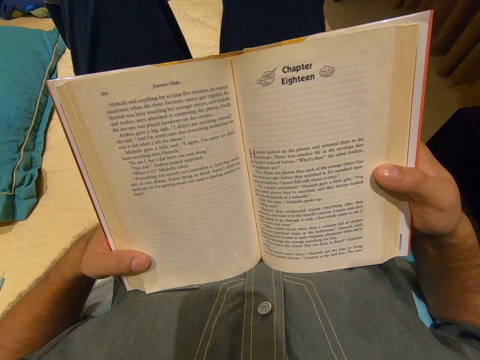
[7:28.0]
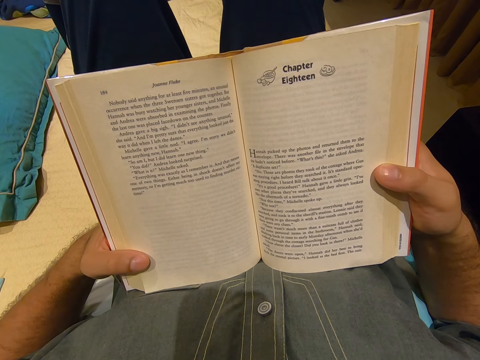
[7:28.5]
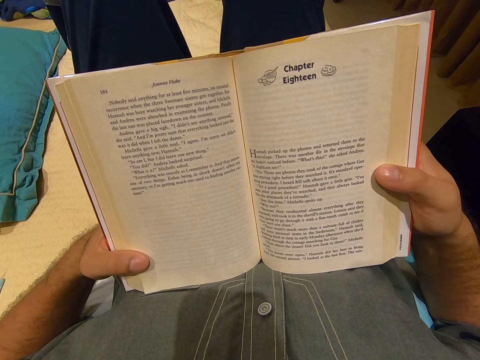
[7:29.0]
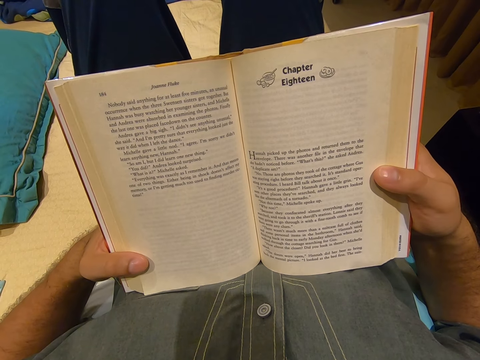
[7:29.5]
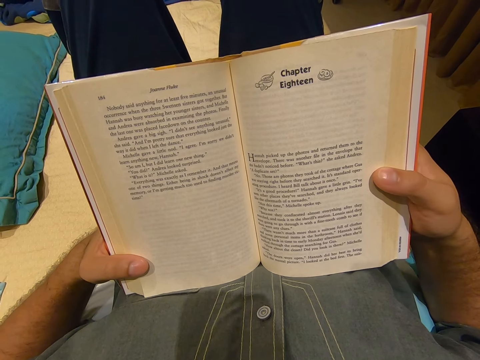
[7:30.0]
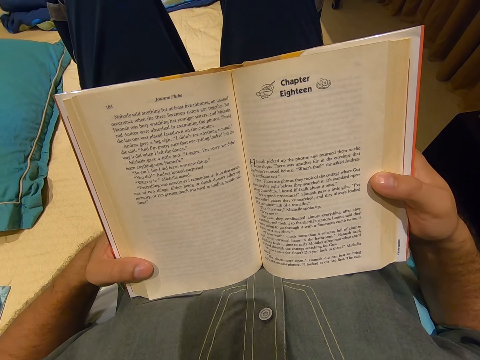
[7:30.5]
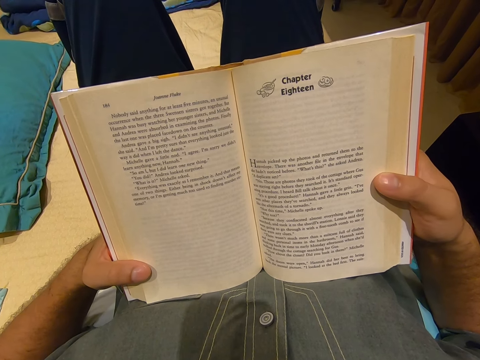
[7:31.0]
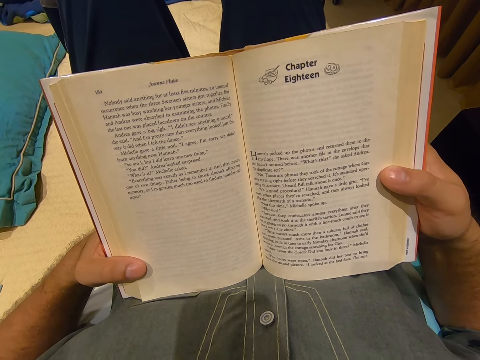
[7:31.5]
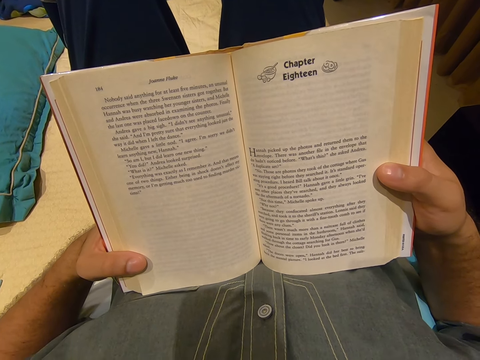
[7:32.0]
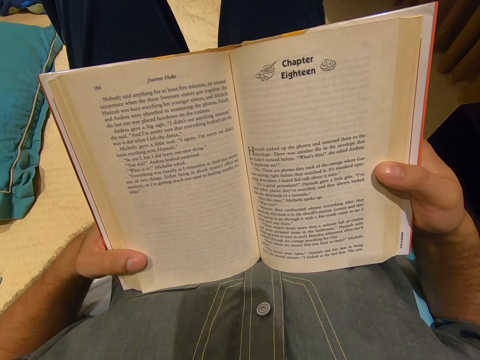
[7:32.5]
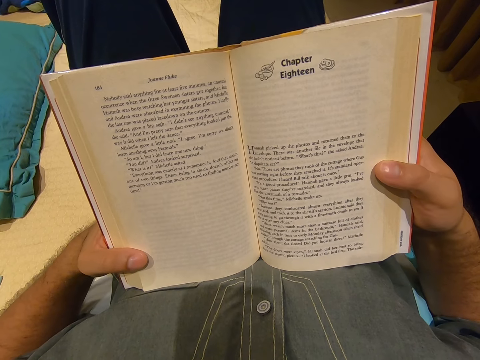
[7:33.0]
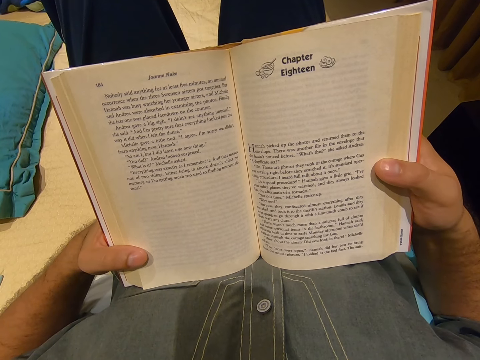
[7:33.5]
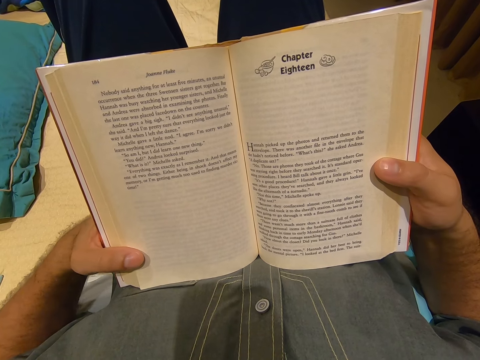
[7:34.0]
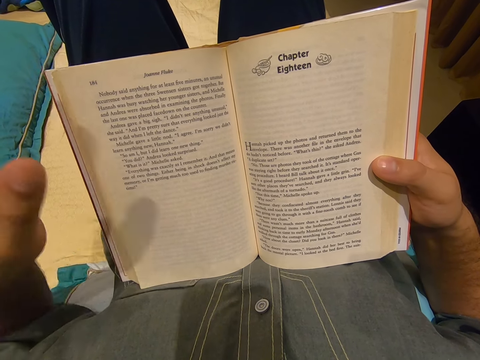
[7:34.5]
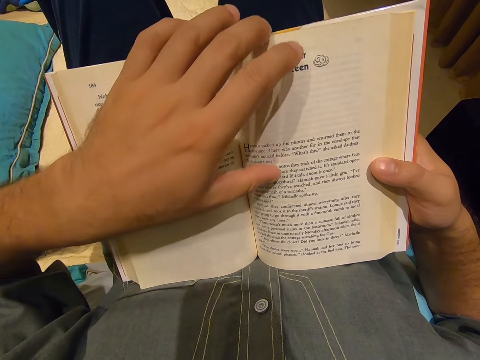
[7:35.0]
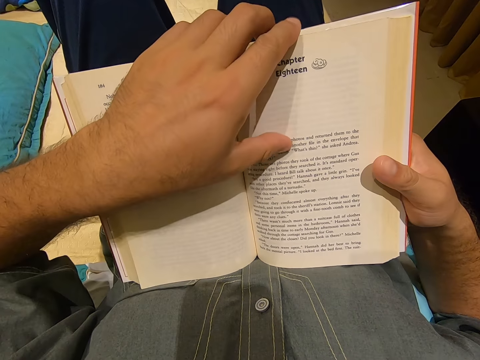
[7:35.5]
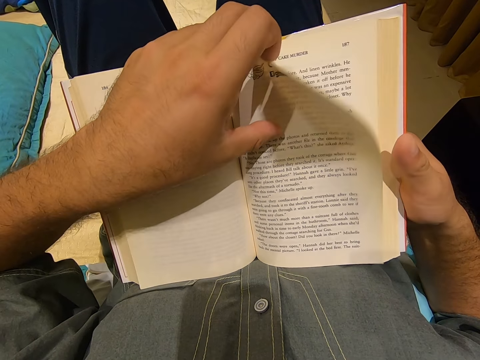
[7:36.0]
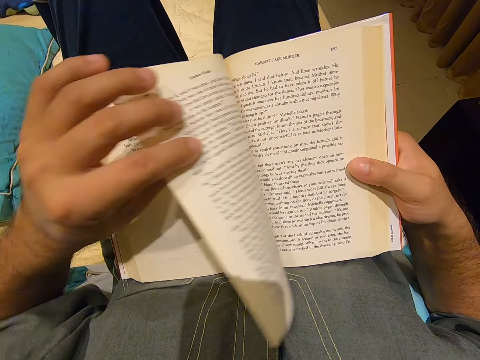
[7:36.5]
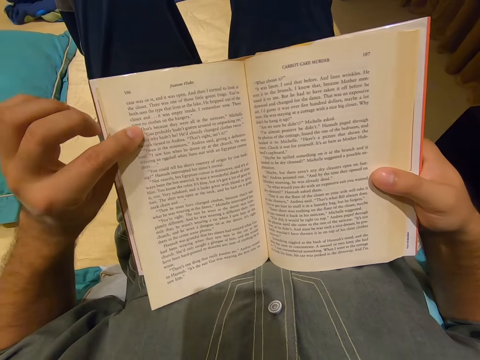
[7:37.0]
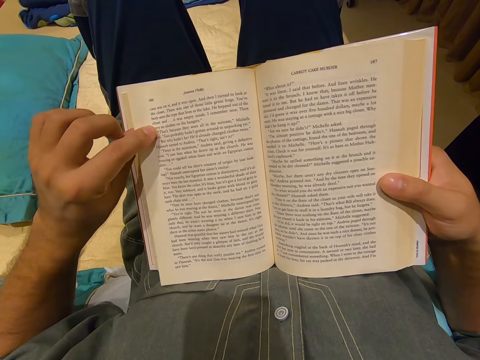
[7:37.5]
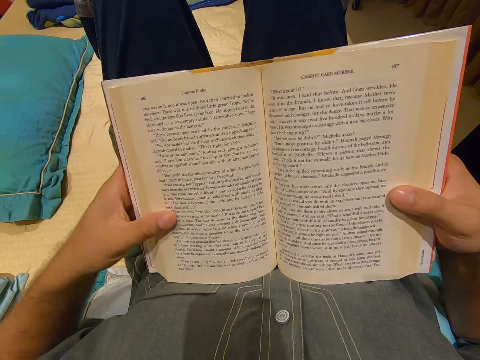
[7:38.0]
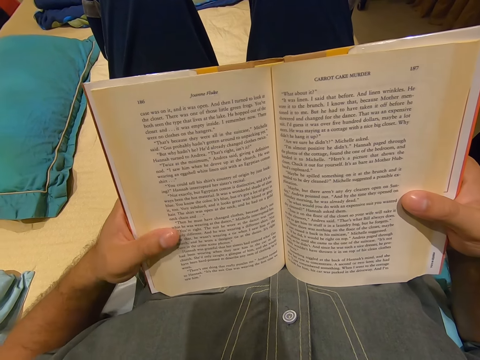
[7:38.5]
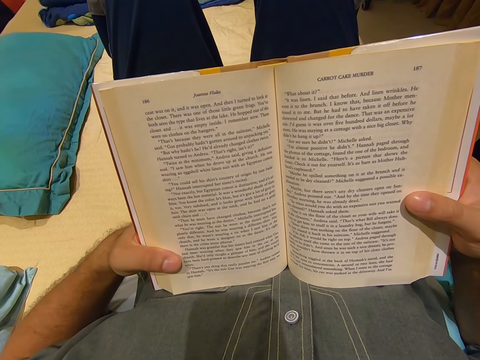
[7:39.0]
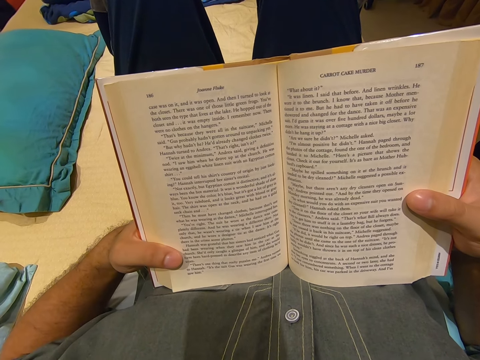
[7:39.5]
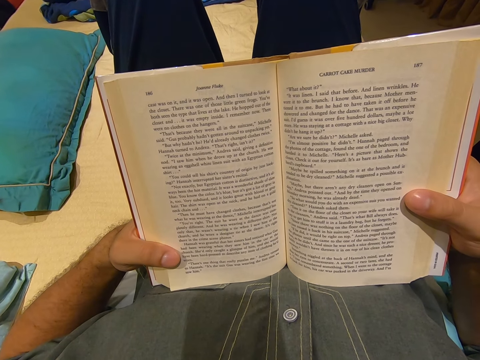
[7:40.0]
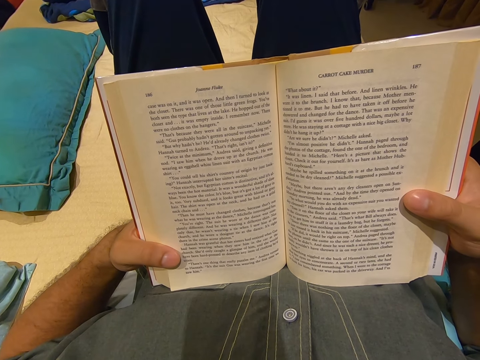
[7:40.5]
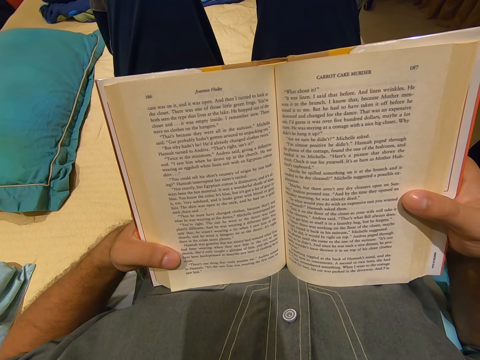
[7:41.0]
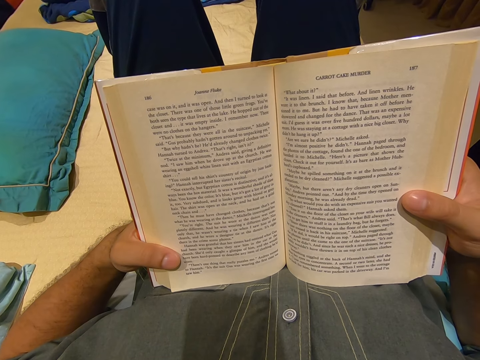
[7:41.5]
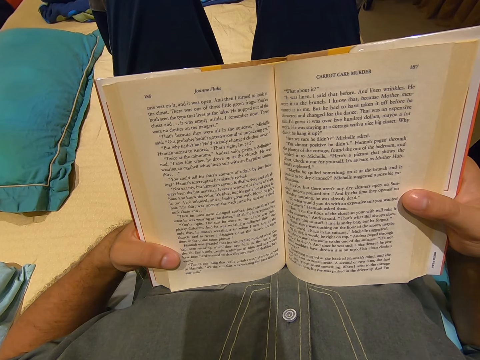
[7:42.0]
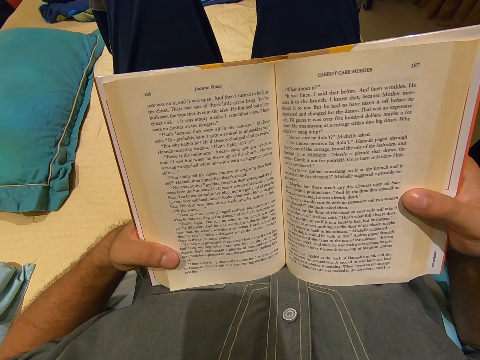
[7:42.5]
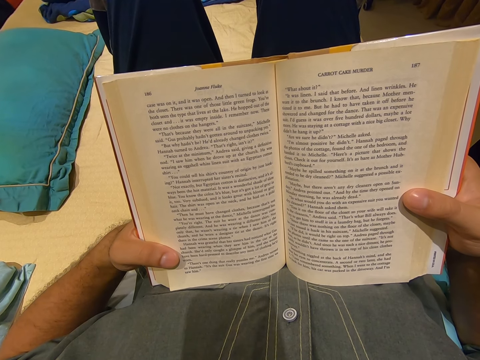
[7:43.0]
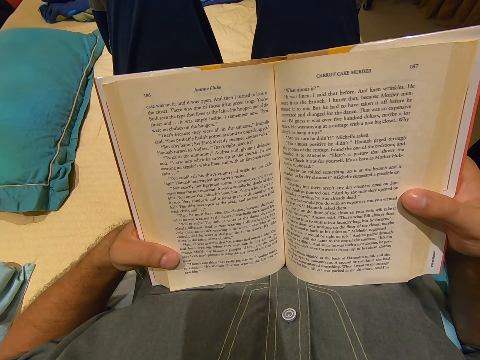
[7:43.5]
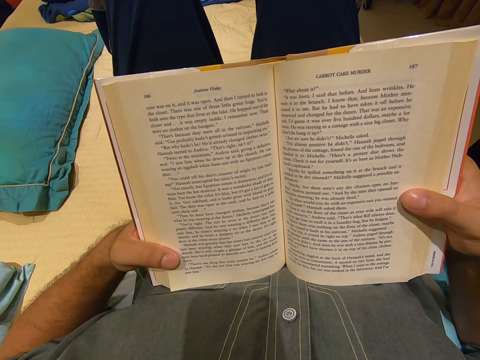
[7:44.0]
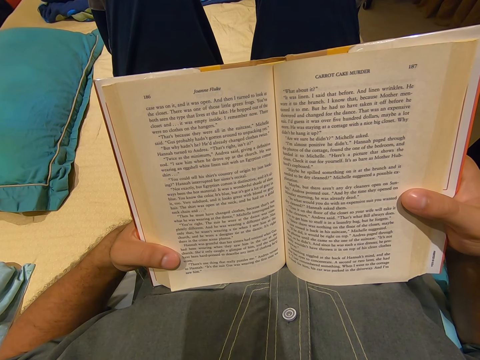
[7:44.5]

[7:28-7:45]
The camera wearer moves his hand. He opens a page. He holds the book. He reads the book.

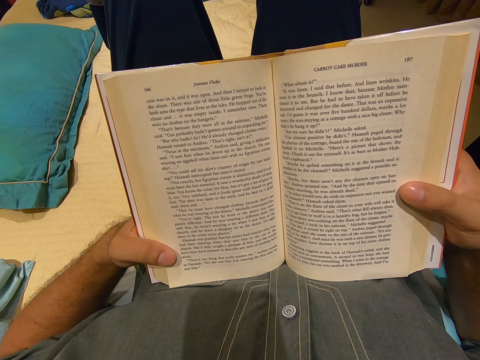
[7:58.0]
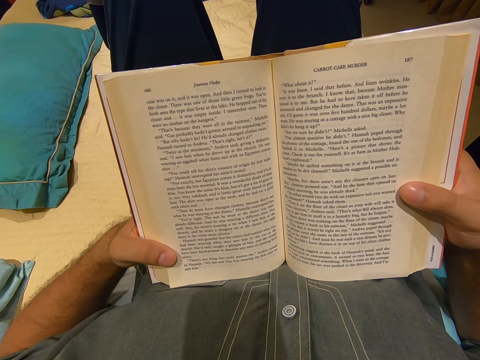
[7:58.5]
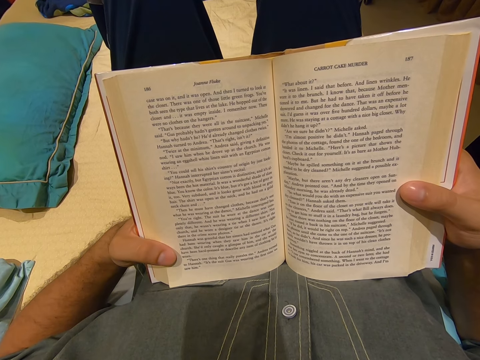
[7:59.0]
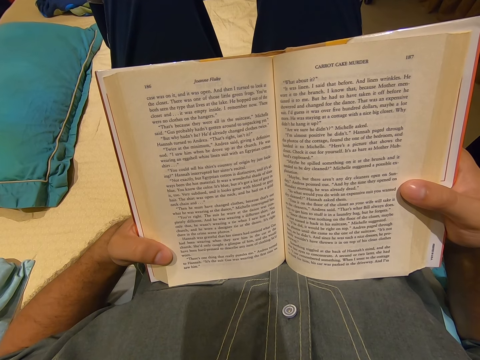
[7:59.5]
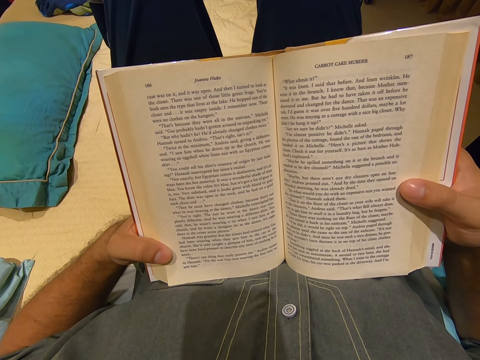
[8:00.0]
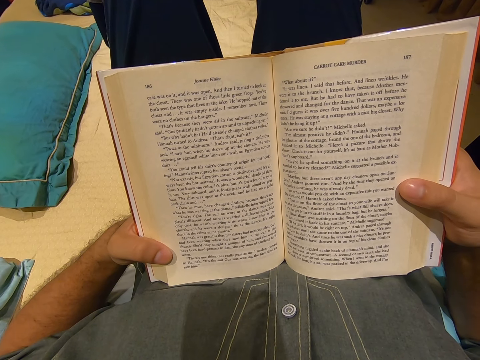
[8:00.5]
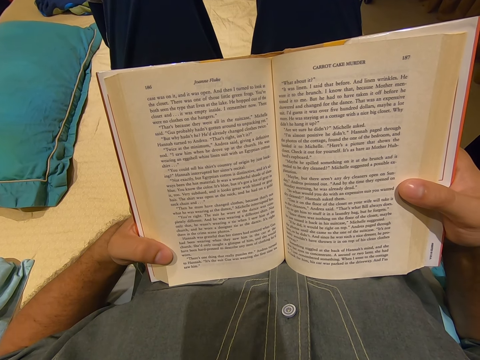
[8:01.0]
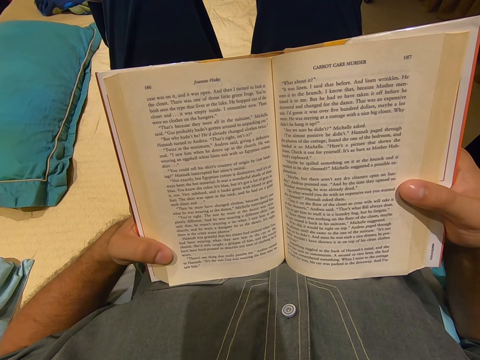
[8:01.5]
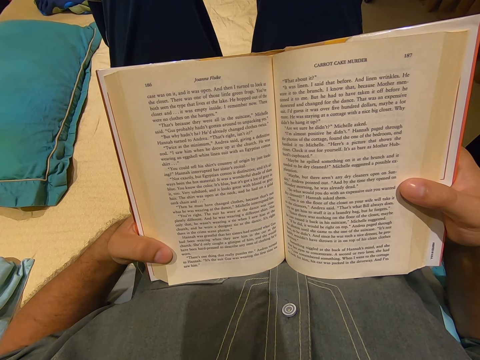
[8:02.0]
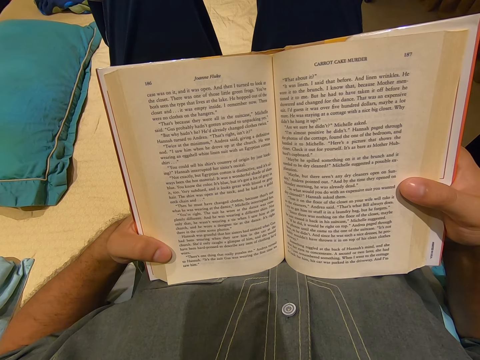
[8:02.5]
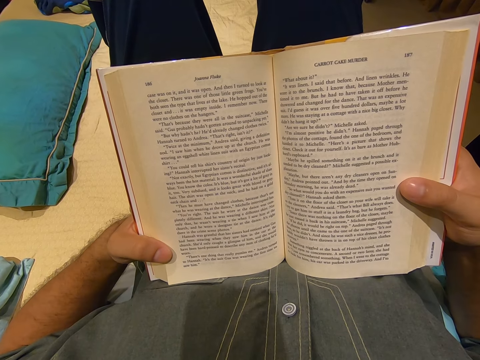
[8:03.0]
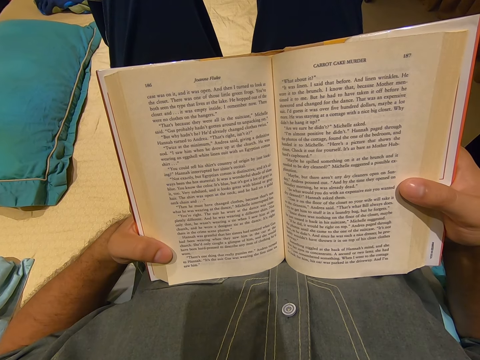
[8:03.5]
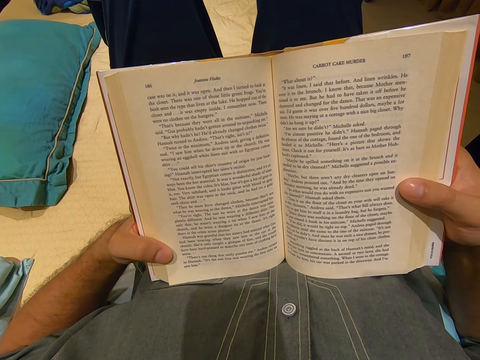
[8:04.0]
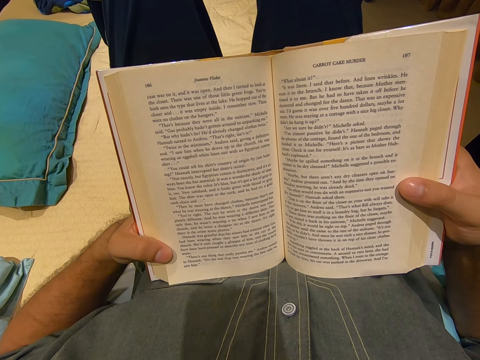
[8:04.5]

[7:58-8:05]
The camera wearer moves his finger.
